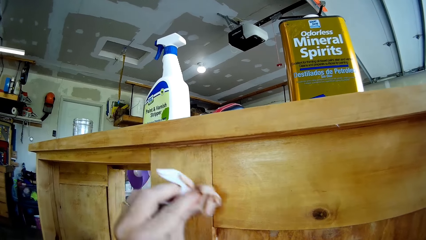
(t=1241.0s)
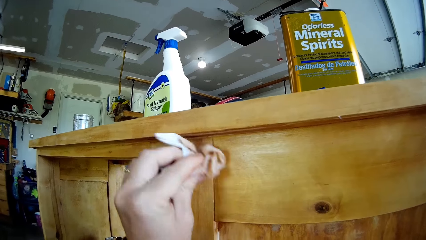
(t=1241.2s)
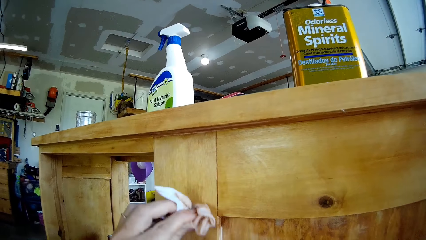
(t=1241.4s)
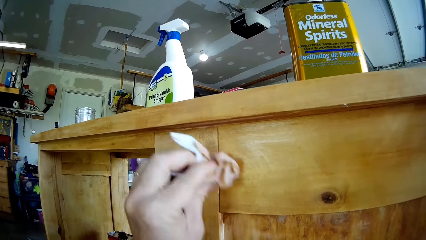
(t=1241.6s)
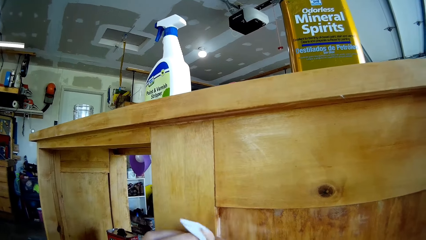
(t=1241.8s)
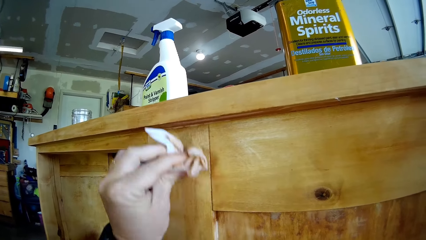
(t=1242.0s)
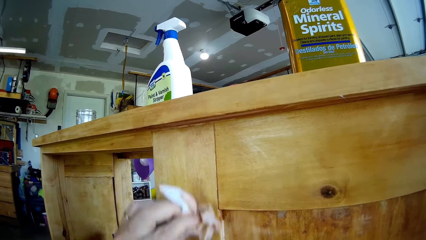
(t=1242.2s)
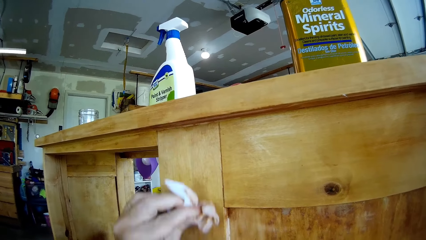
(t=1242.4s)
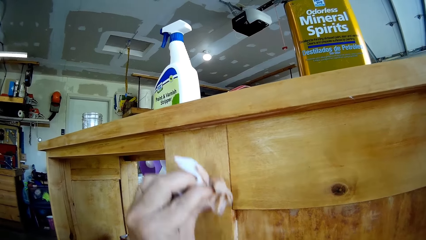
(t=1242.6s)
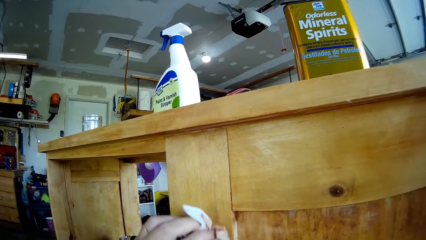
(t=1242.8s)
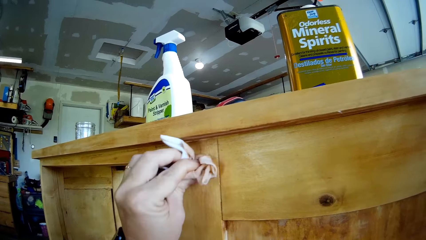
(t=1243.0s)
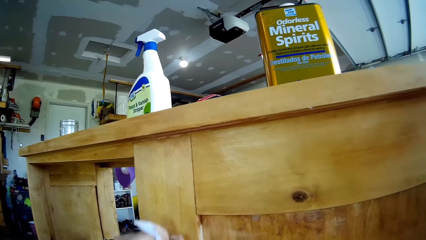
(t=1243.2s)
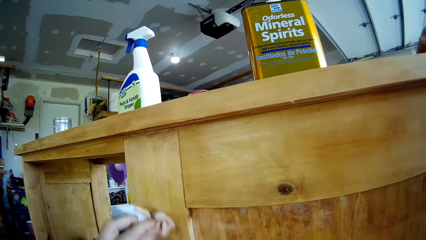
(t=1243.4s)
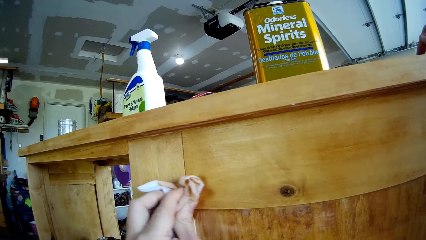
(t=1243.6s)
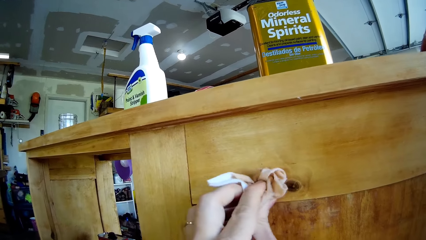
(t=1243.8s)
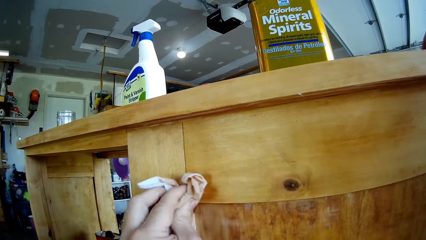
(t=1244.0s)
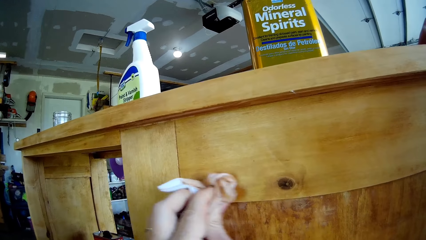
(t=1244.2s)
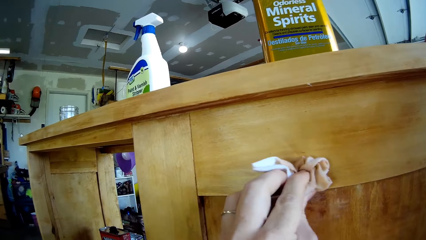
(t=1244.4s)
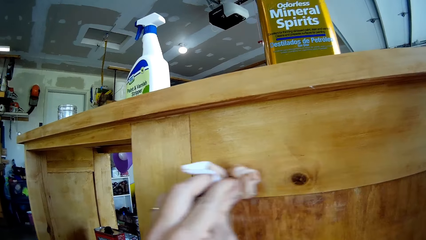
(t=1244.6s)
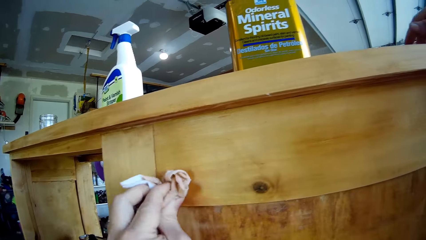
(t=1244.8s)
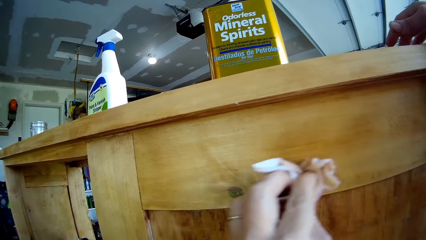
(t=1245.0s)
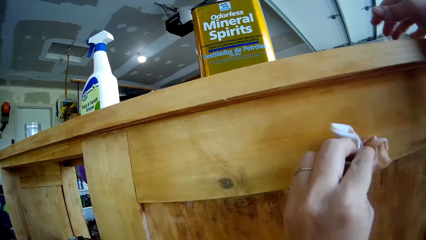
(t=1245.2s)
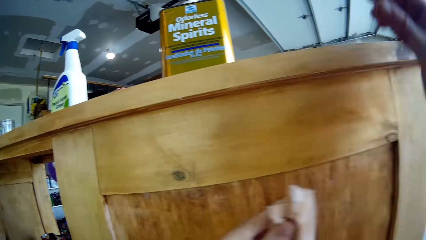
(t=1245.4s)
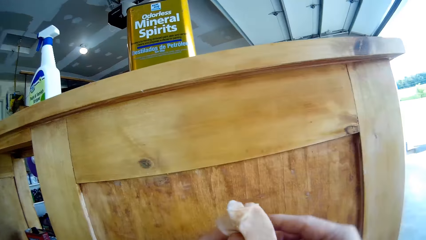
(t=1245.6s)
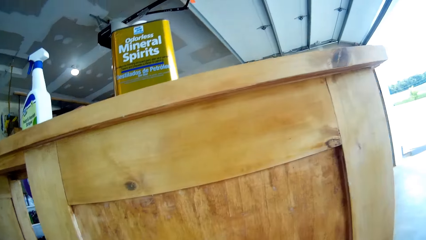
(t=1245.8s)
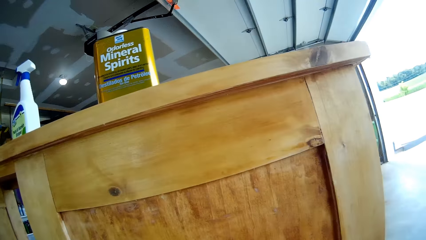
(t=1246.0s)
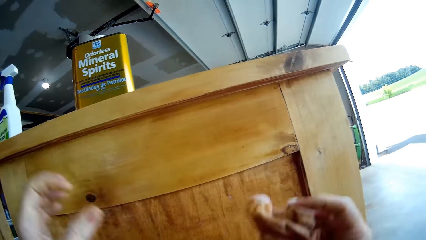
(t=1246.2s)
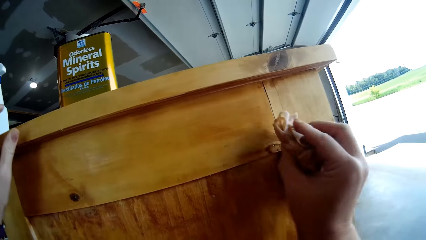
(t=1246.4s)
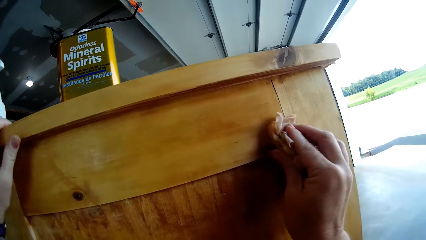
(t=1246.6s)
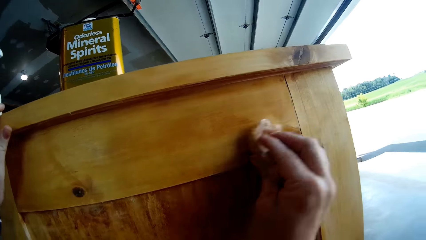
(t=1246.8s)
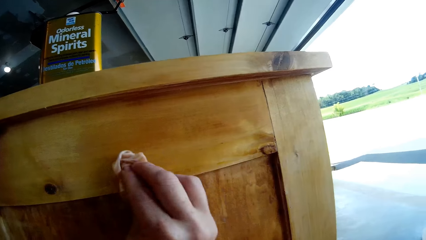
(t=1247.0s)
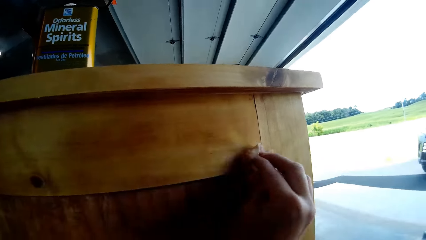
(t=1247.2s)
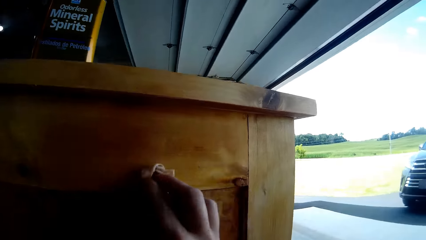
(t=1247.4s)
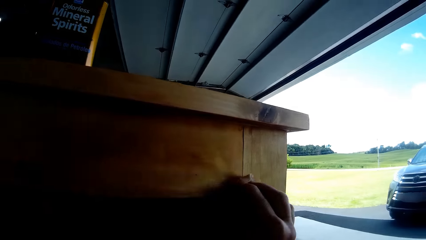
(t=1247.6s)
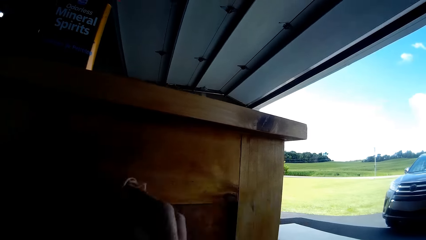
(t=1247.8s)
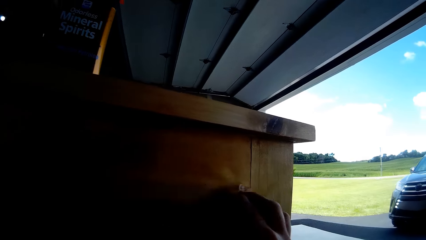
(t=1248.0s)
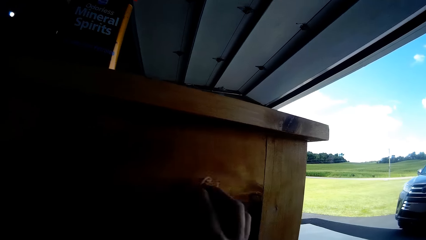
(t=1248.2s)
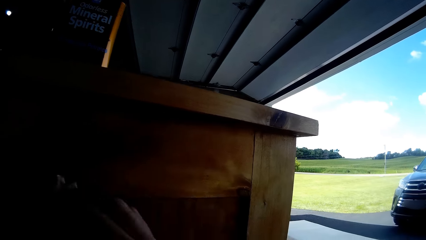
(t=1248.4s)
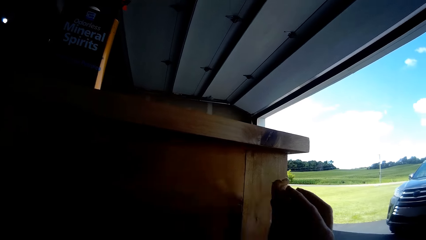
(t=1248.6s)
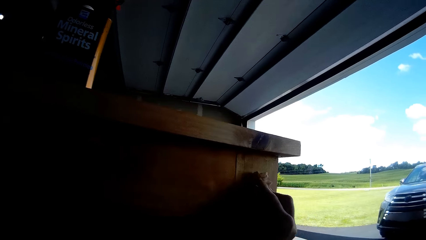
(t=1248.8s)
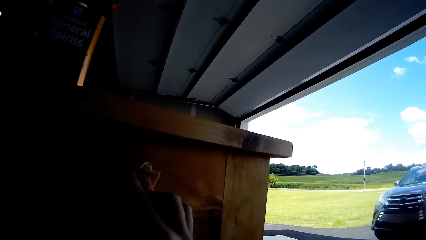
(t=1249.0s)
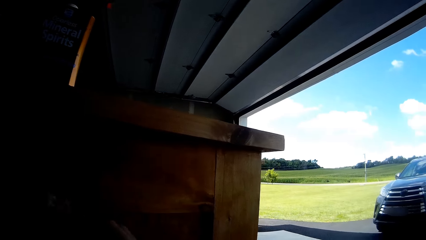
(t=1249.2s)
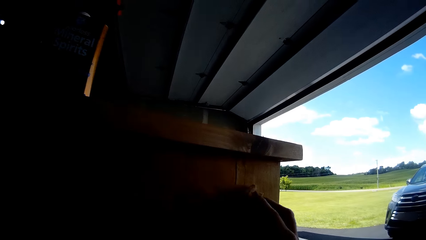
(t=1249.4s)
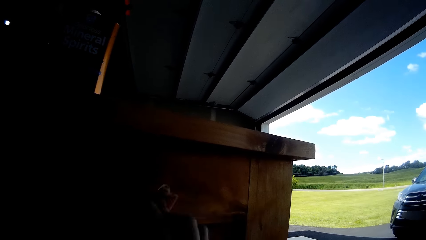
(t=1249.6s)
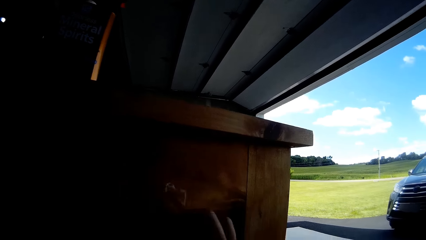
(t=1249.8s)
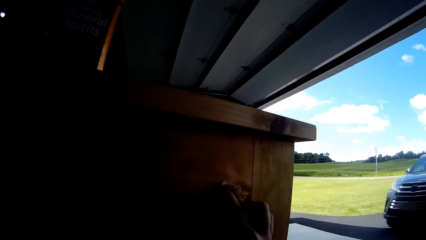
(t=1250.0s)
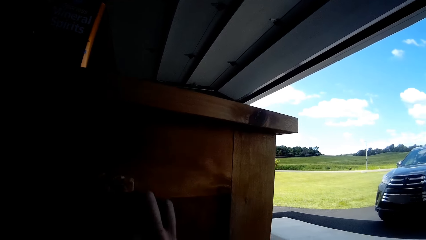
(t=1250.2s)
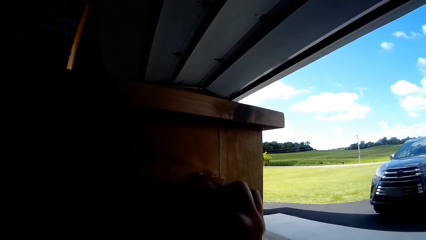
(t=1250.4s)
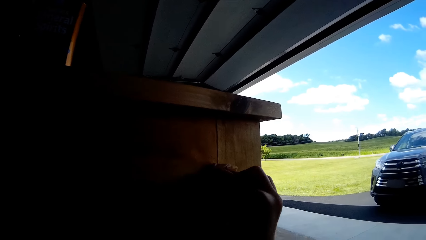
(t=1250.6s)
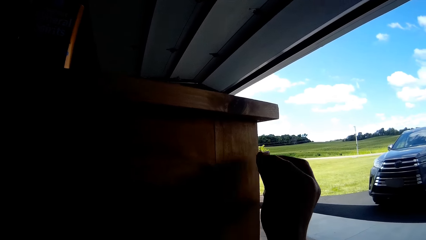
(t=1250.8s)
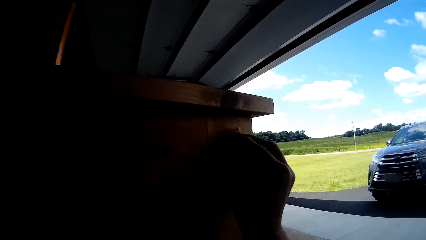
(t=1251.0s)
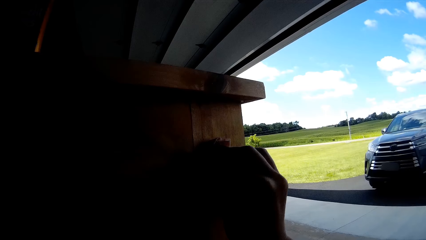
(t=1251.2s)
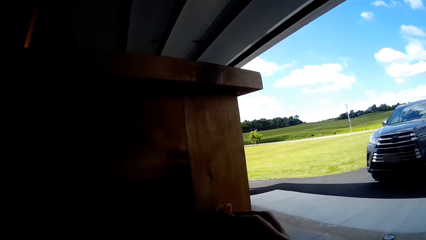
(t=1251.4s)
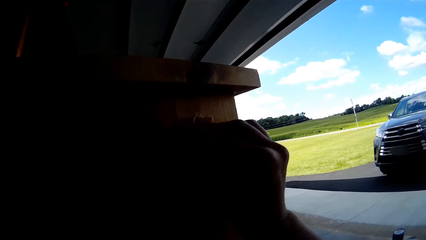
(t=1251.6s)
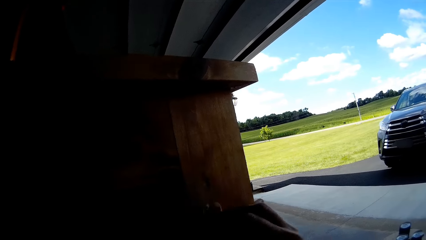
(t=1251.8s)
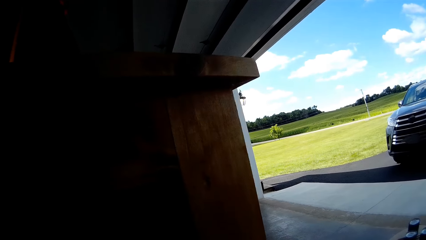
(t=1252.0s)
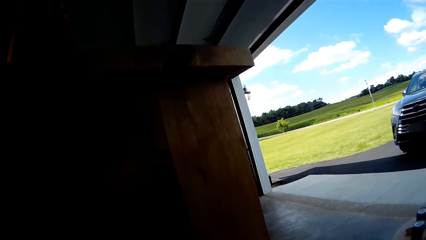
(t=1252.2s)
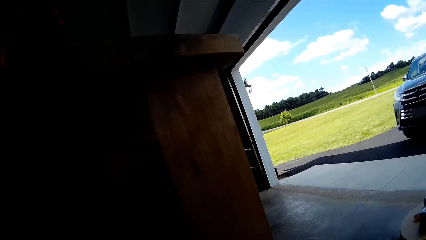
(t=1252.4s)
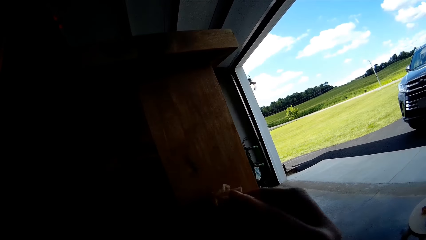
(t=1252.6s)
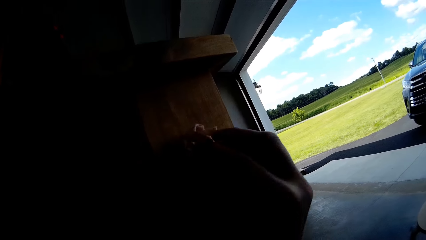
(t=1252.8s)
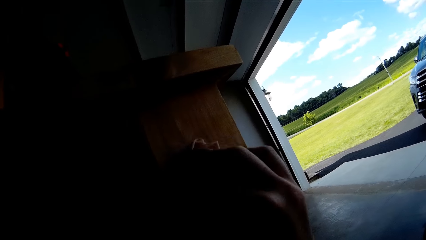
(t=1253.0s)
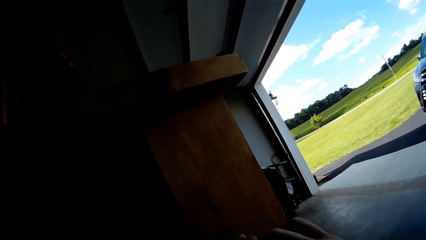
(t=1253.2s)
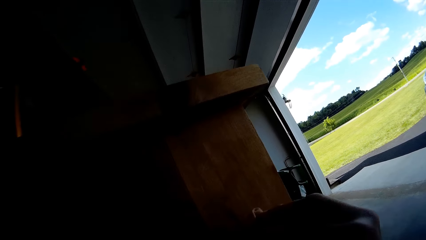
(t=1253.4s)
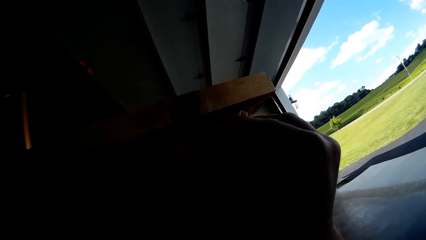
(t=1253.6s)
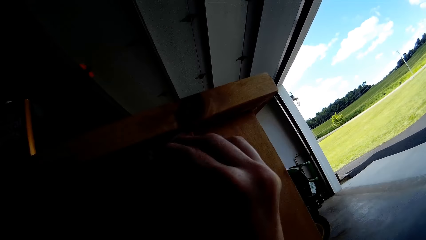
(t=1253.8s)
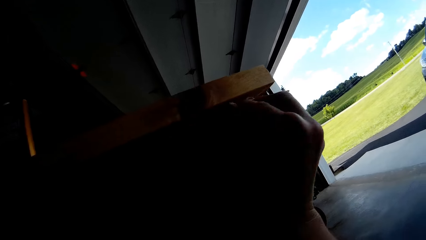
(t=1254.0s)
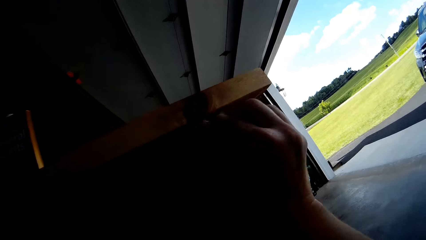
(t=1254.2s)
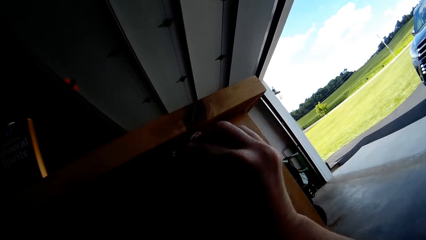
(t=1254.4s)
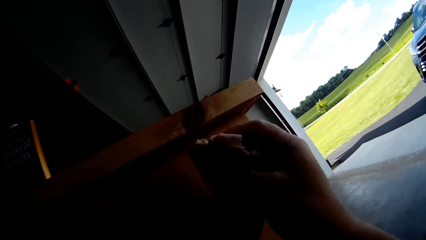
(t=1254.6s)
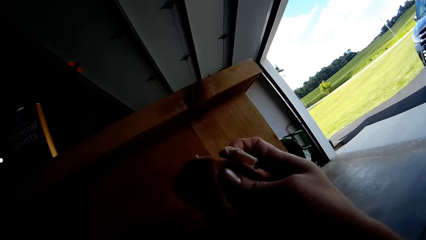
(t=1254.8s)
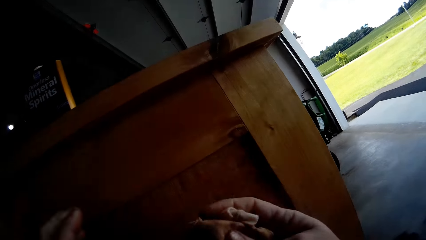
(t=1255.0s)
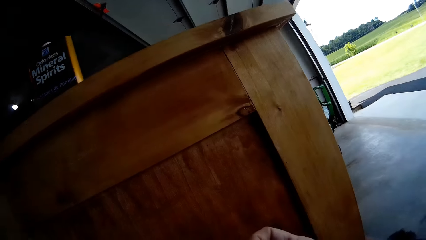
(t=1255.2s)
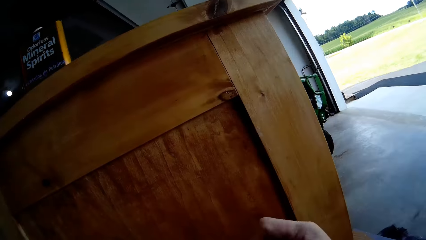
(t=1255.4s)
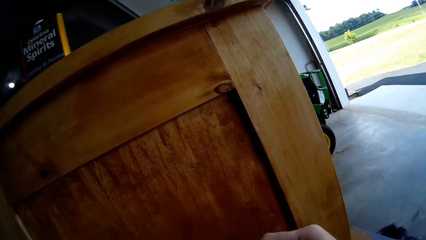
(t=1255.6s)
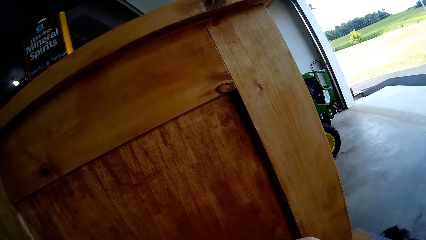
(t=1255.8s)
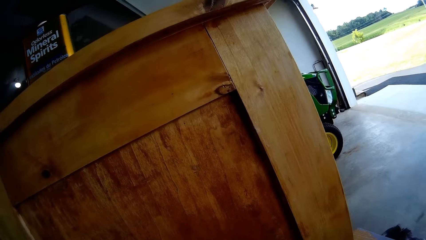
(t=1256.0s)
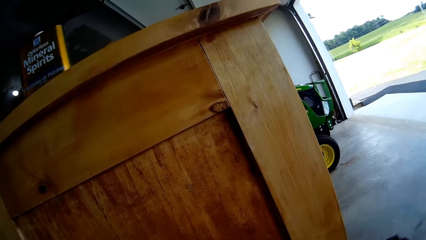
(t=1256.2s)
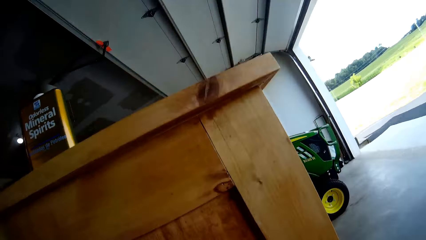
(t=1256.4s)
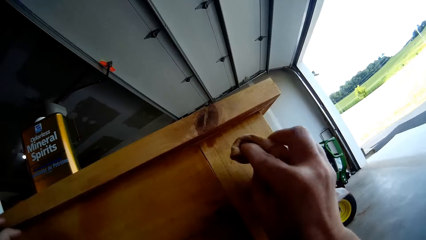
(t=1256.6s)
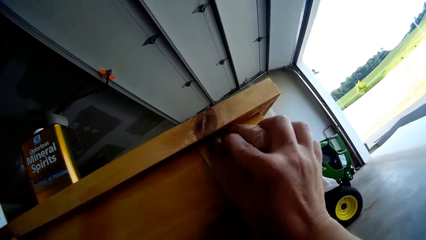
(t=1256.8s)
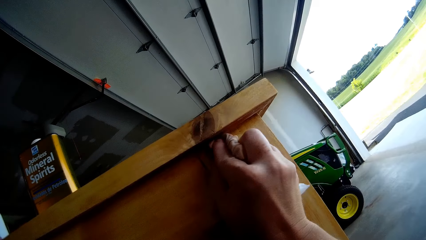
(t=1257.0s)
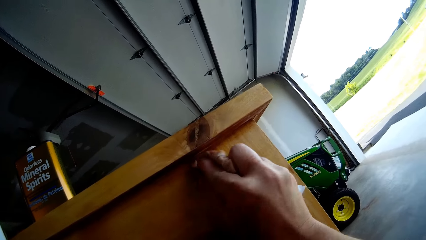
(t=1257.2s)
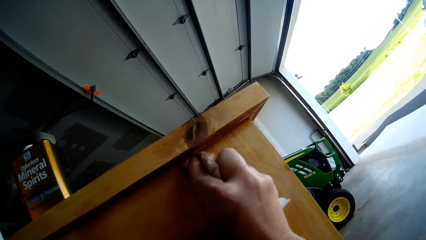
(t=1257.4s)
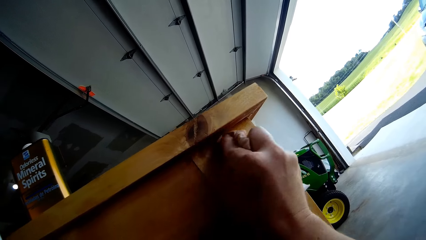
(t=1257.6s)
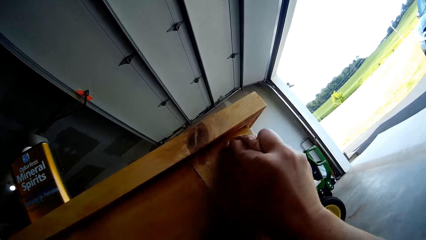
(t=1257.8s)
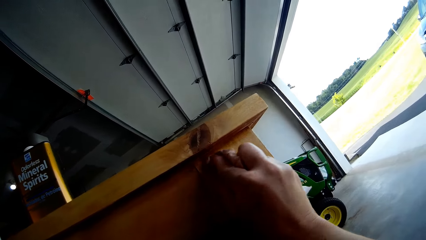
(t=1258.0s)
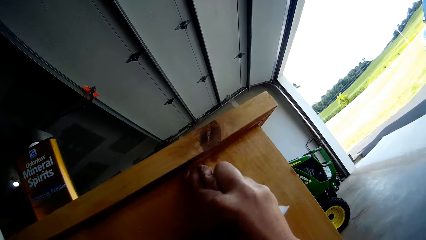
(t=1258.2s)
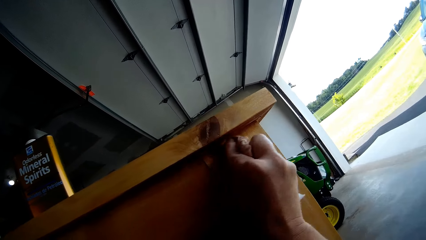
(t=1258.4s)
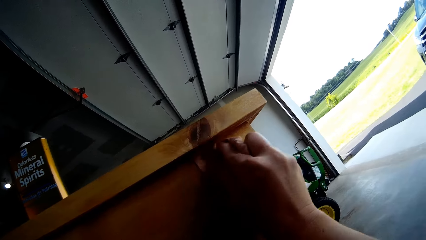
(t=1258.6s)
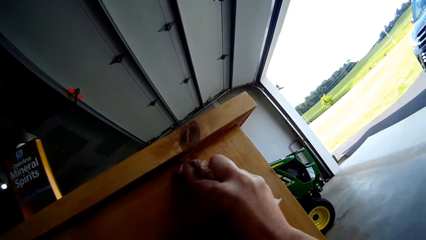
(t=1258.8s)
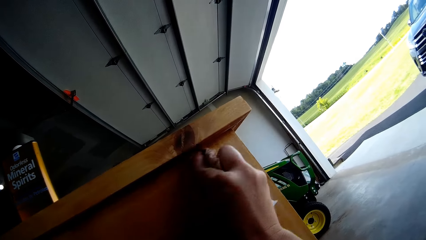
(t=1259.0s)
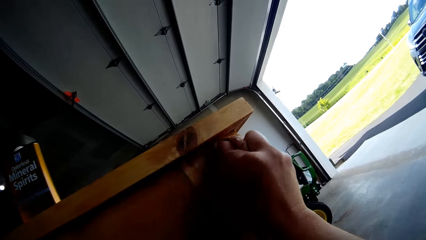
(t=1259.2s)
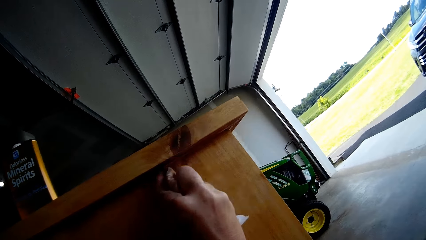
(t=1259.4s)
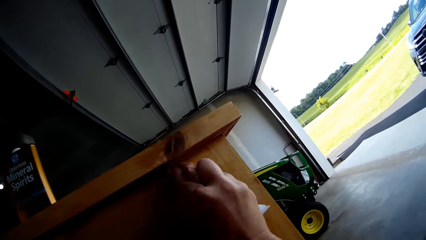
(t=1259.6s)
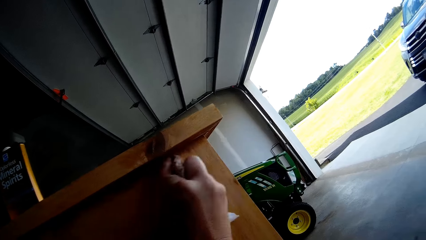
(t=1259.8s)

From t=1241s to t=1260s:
The camera wearer removes the right hand from the cupboard. He takes the cloth into his right hand. He holds the cloth. He wipes the cupboard with the cloth. He holds the cupboard with the left hand. He folds the cloth. He holds the cloth in the hand. He wipes the cupboard with the cloth.
